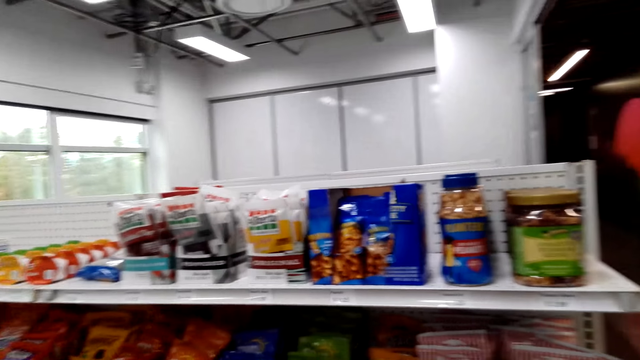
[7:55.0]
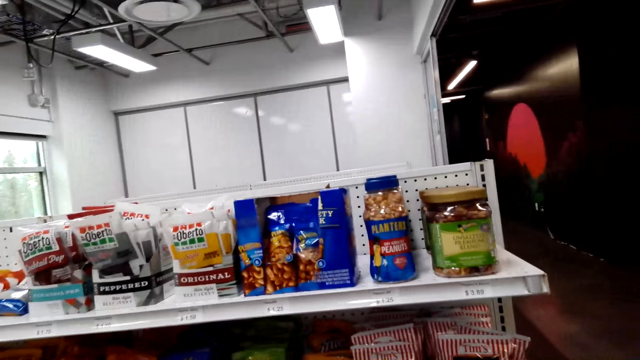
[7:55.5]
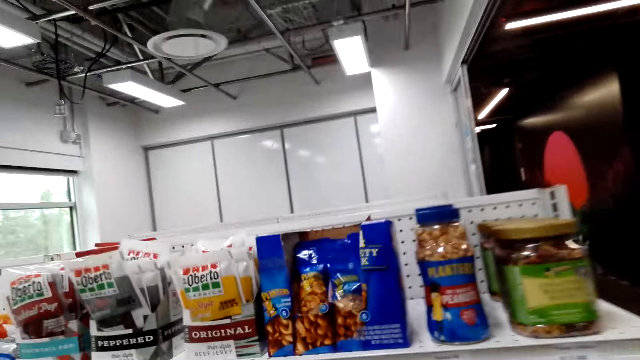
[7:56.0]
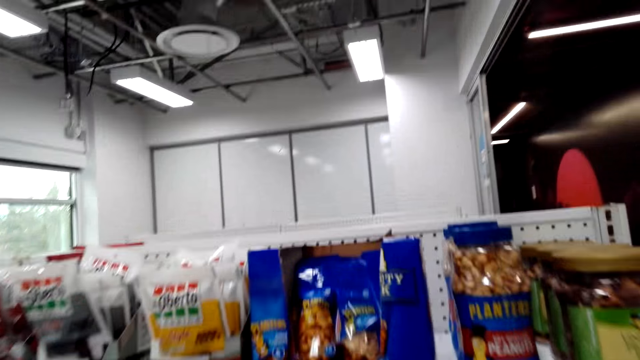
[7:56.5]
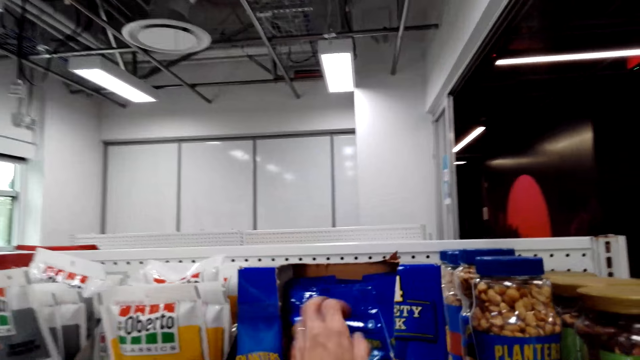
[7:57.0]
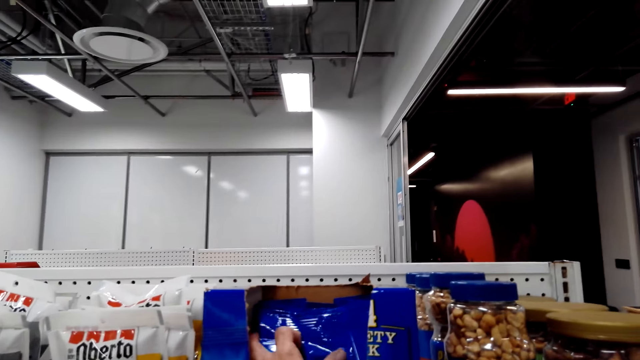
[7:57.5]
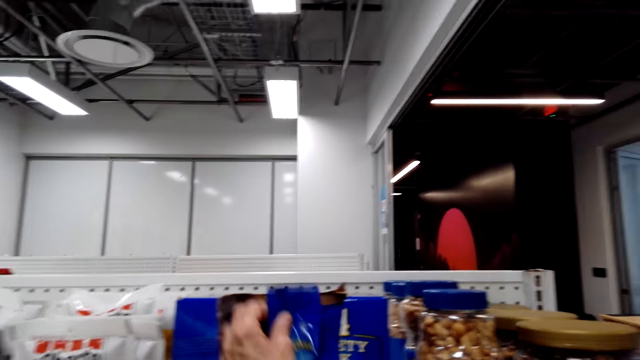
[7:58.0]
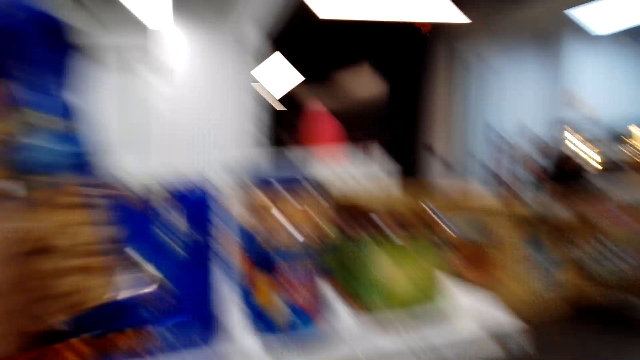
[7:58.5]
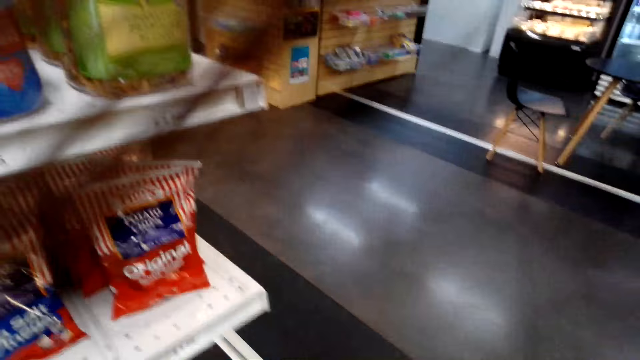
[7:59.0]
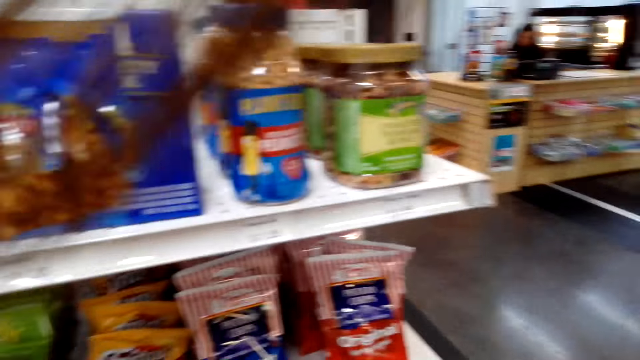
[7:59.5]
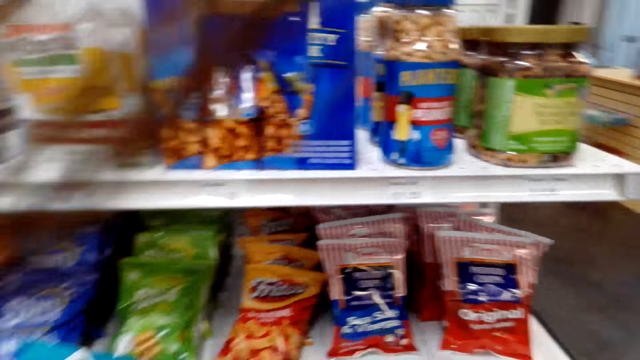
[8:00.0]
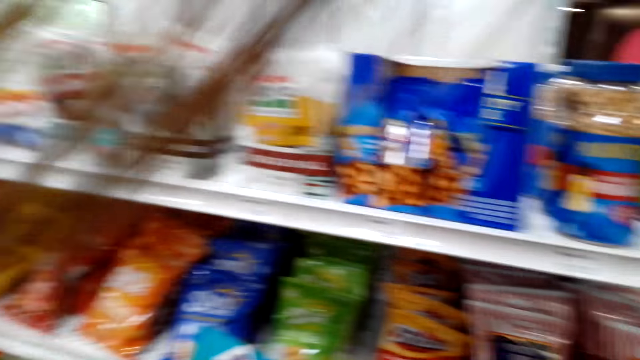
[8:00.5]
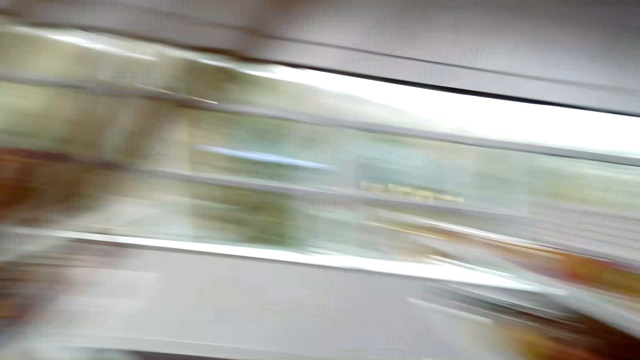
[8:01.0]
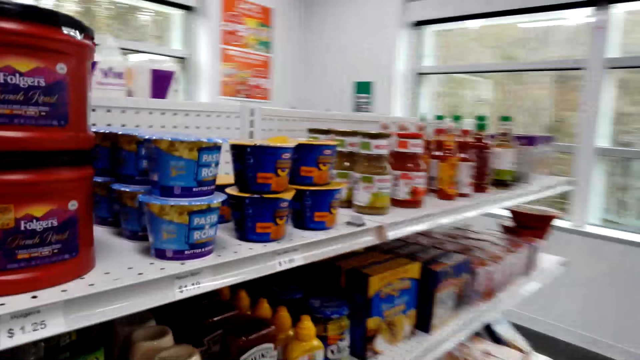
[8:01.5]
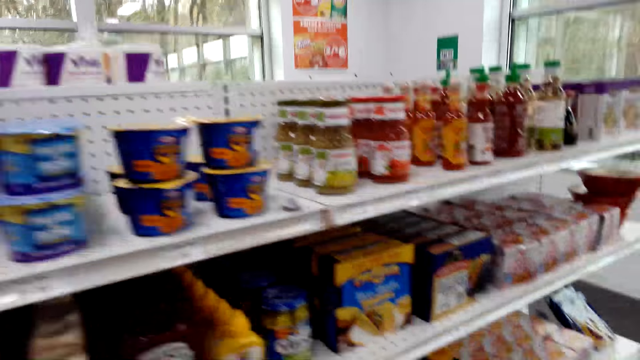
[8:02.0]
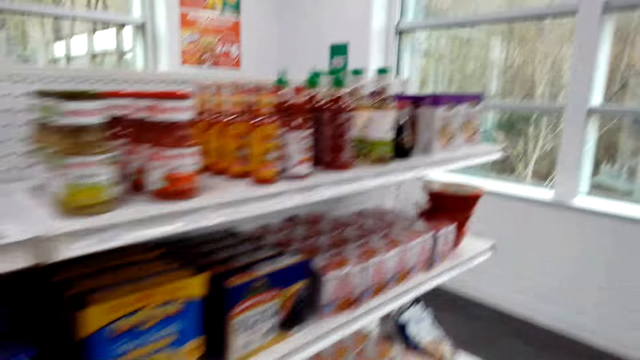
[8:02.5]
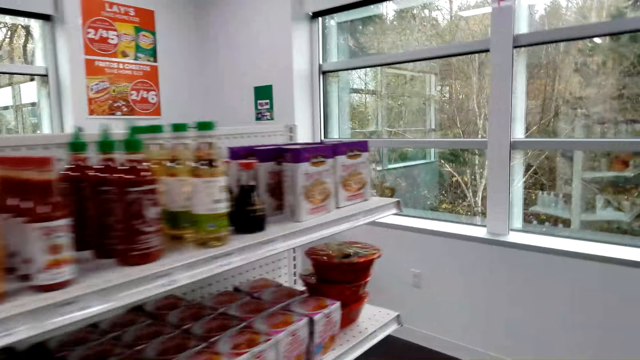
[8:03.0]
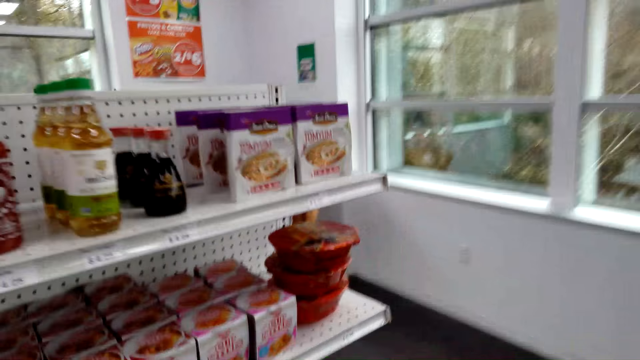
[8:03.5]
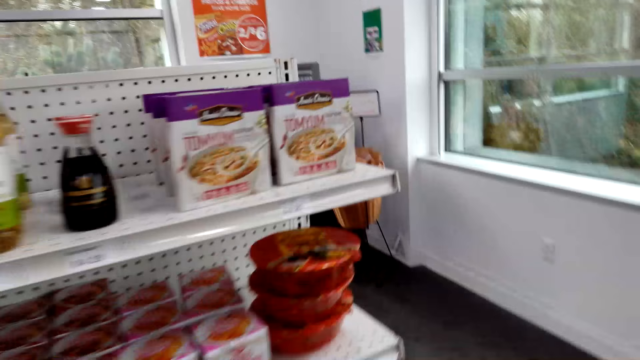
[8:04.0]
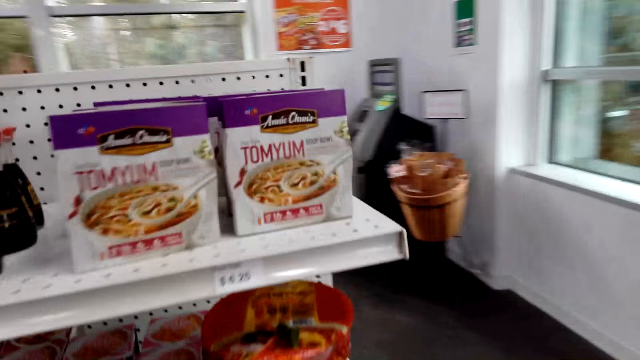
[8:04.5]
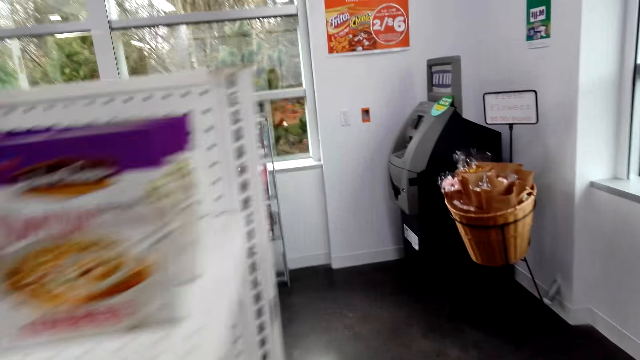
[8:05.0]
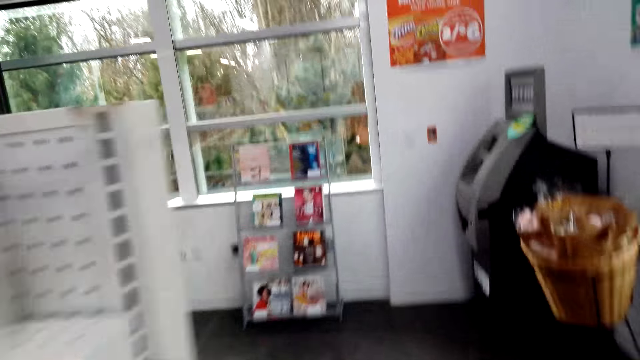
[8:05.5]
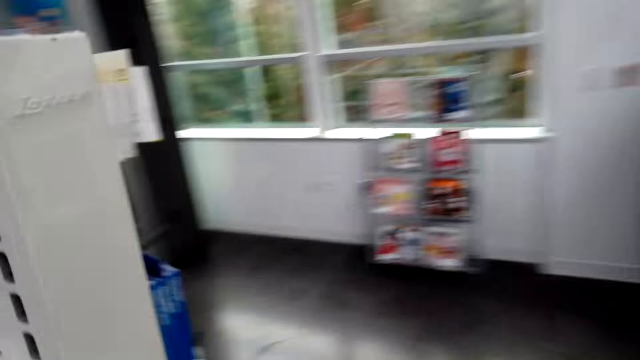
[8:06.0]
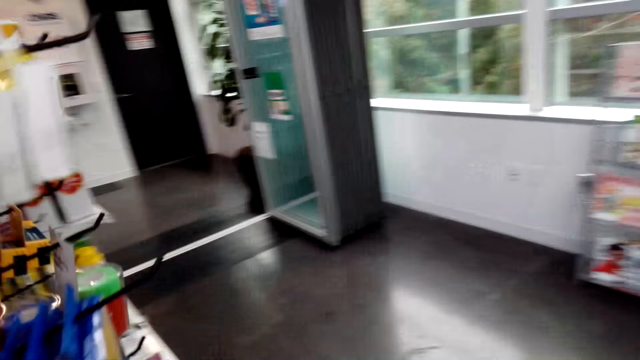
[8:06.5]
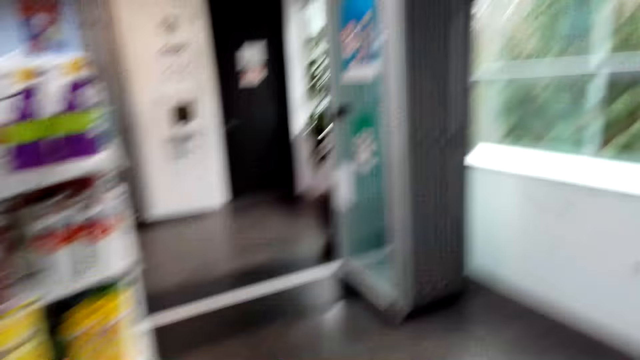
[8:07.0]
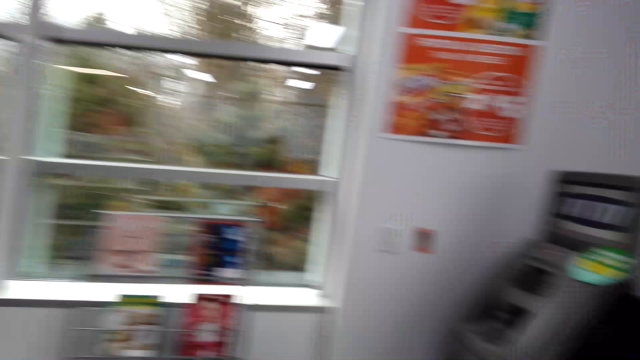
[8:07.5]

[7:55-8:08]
The camera wearer picks up the product or Frety K from the shelf. They place the Frety K in the basket trolley. They look around. They move around the supermarket.

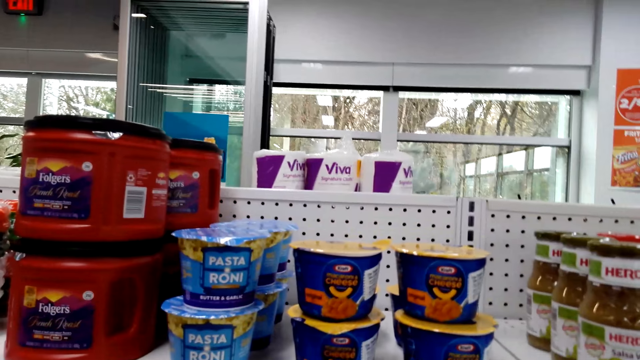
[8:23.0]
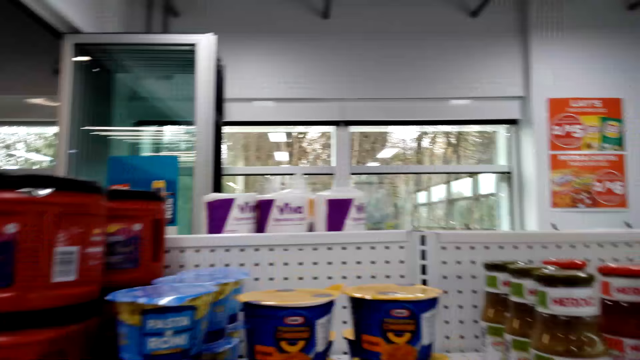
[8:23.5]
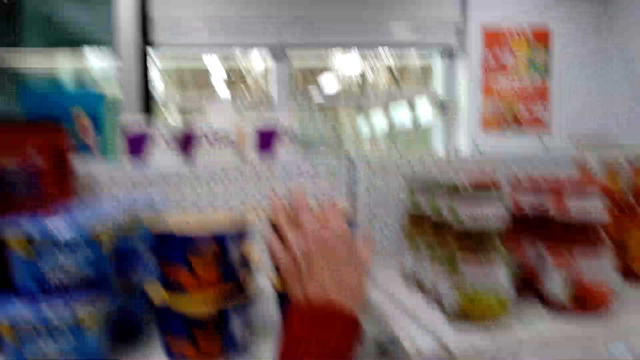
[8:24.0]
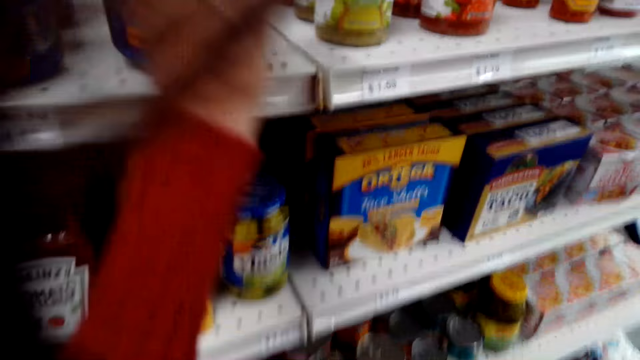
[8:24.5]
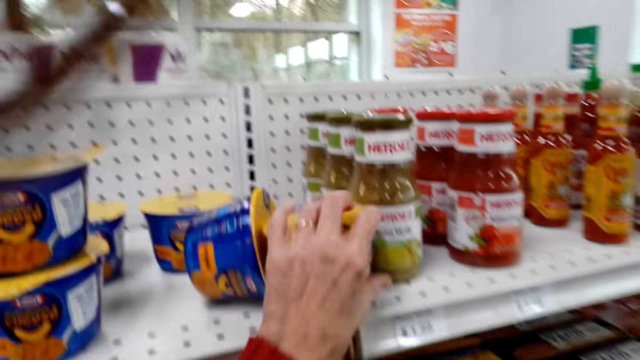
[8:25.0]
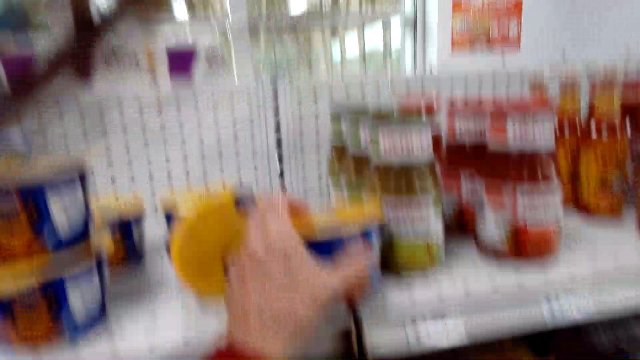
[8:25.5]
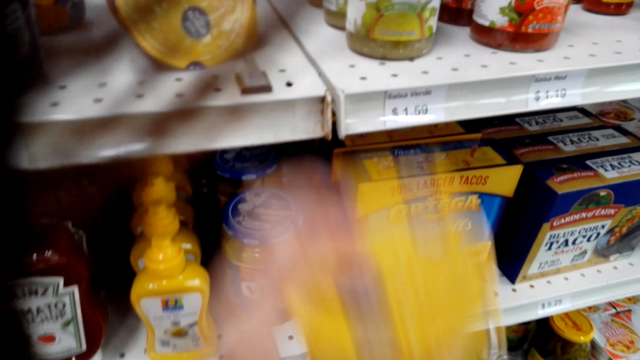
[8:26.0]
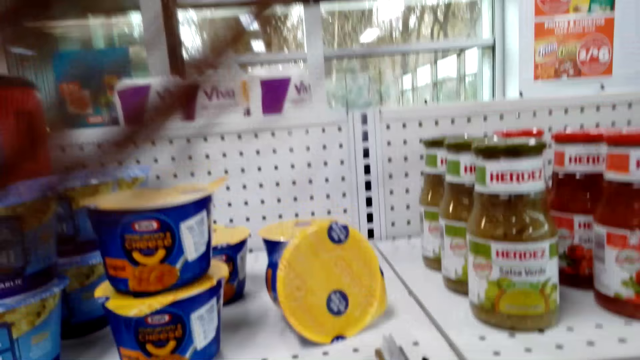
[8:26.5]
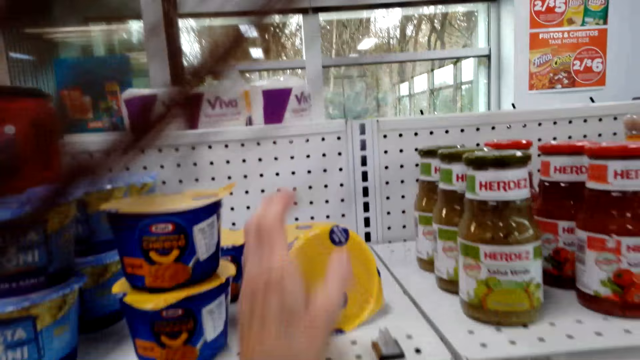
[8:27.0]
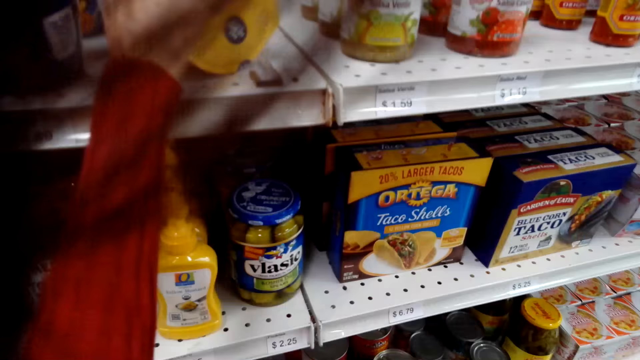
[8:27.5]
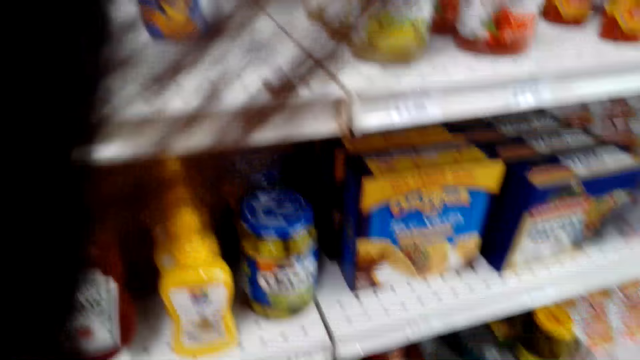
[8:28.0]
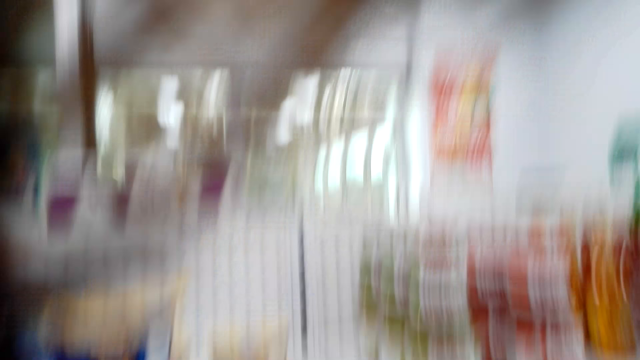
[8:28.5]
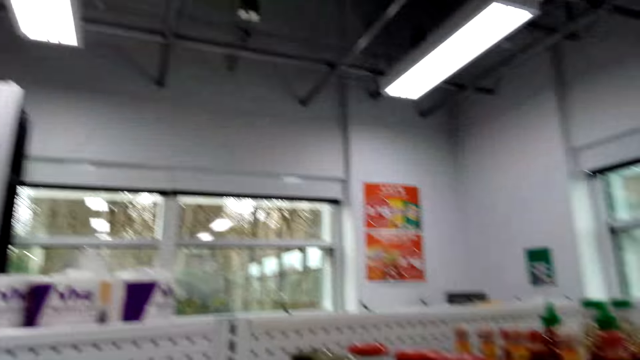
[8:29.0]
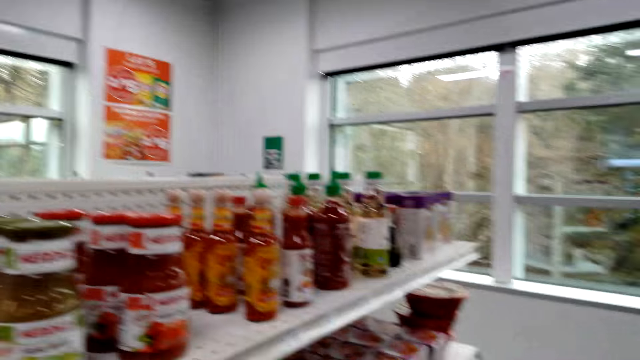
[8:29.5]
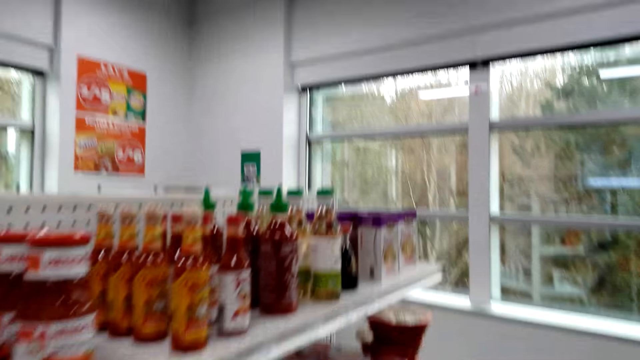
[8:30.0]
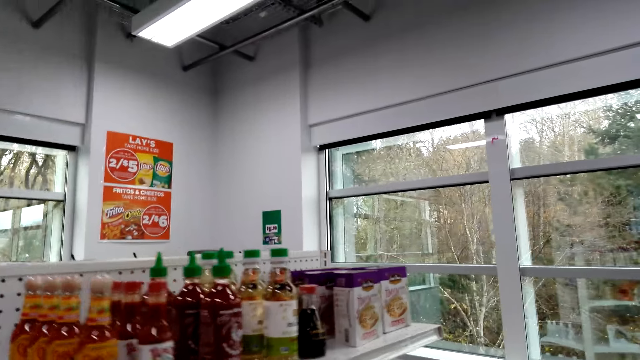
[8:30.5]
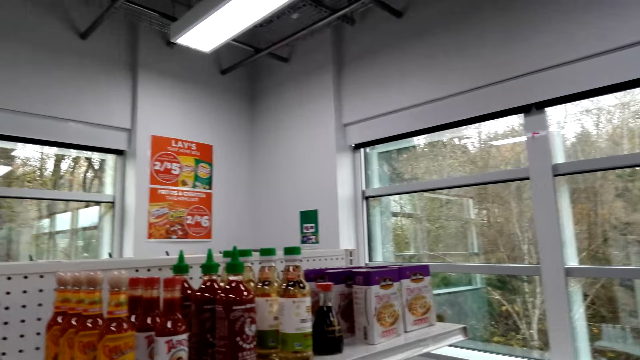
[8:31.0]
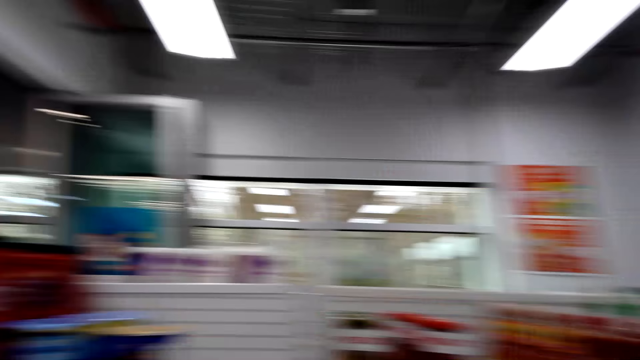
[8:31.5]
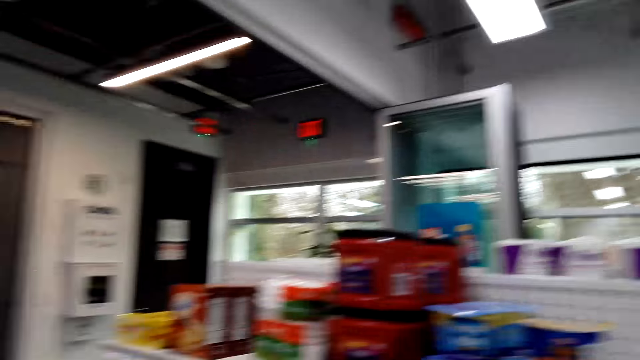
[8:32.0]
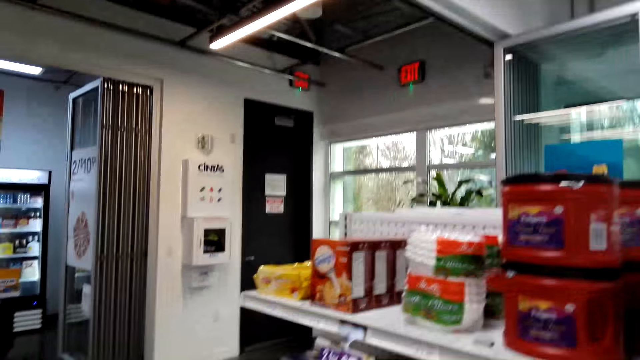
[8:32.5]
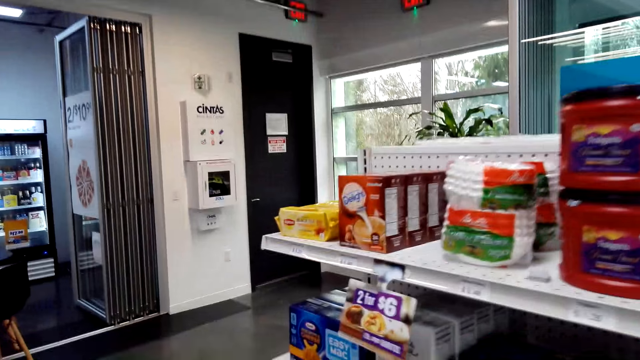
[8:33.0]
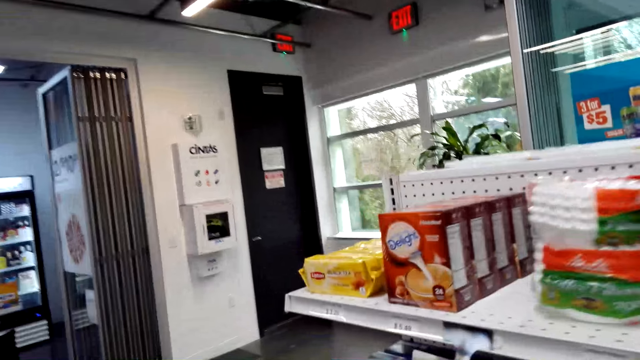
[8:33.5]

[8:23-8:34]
The camera wearer picks the cheese from the shelf. They put the cheese in the basket trolley. They pick the cheese from the shelf. They put the cheese in the basket trolley. They move around the supermarket and look around.
